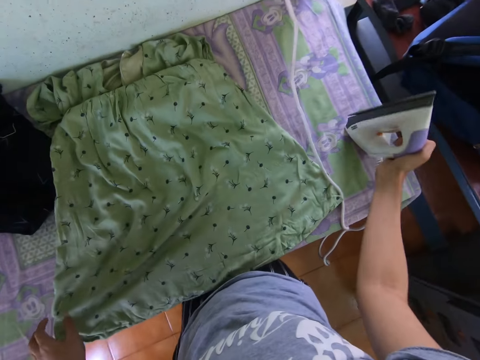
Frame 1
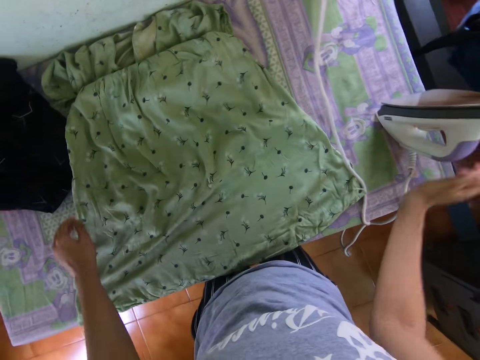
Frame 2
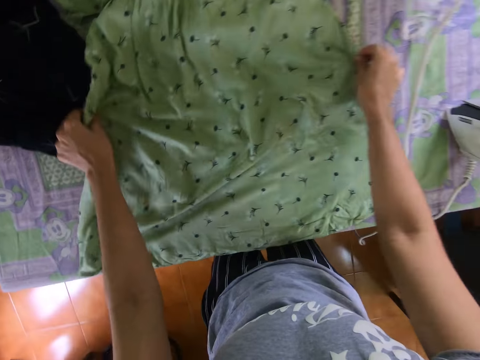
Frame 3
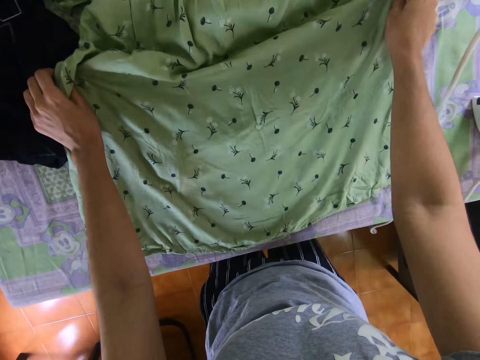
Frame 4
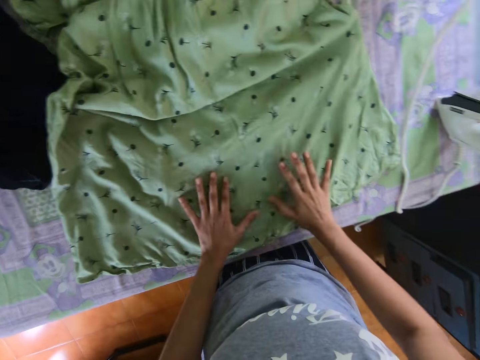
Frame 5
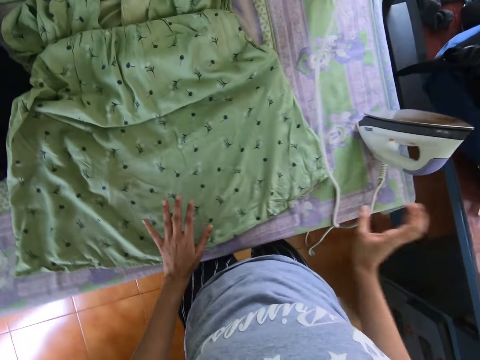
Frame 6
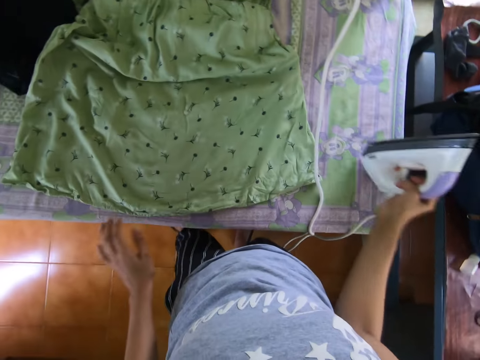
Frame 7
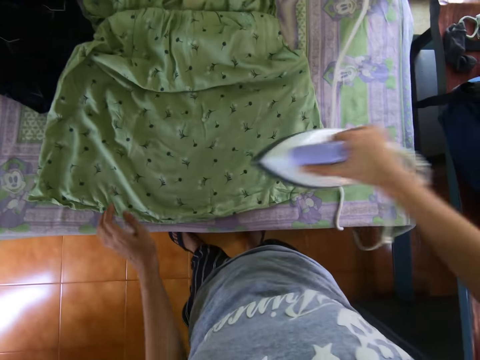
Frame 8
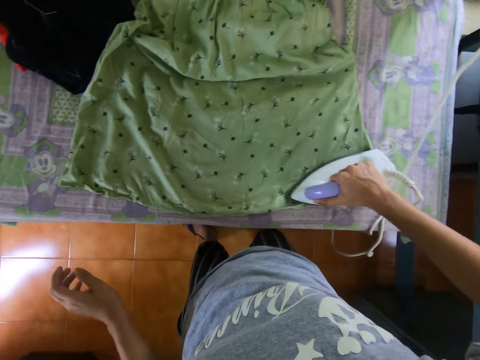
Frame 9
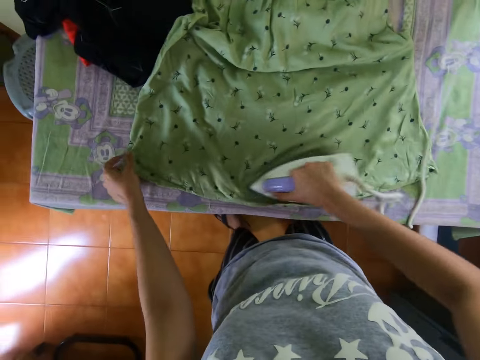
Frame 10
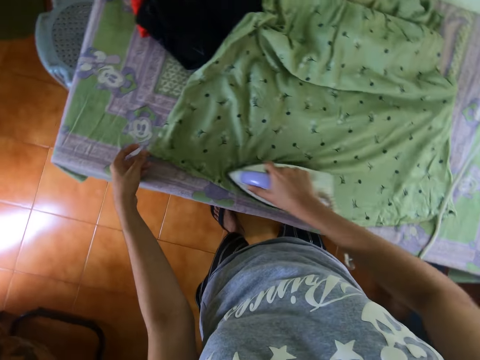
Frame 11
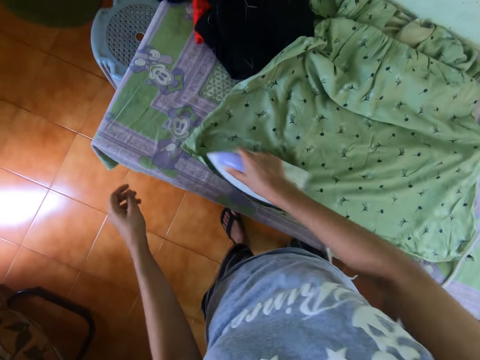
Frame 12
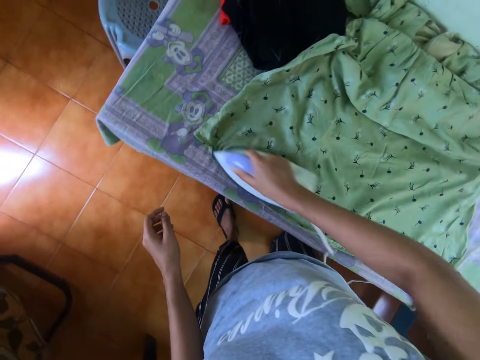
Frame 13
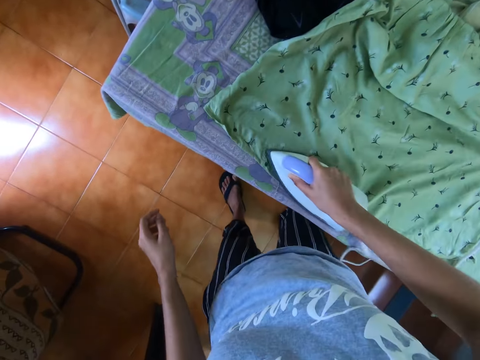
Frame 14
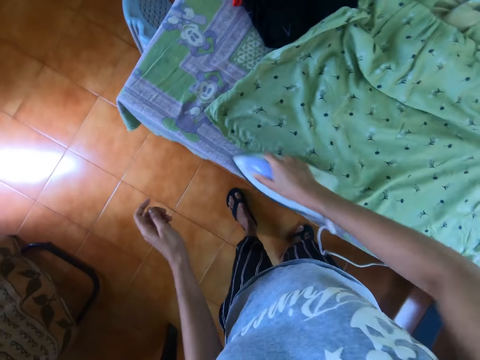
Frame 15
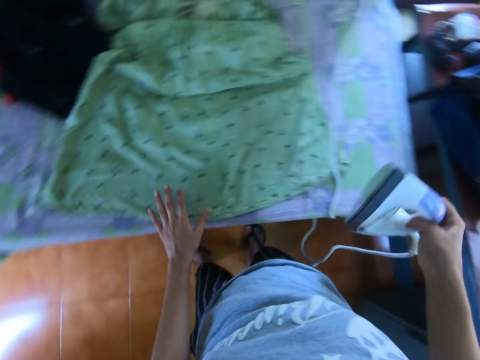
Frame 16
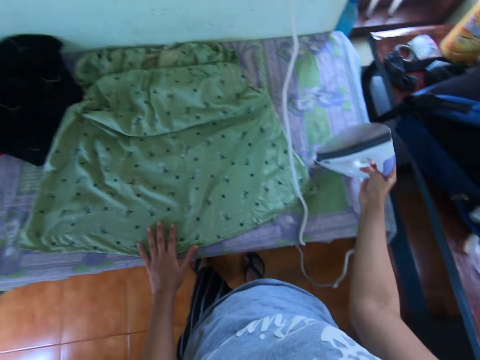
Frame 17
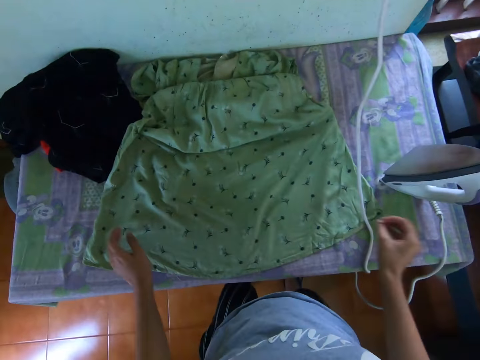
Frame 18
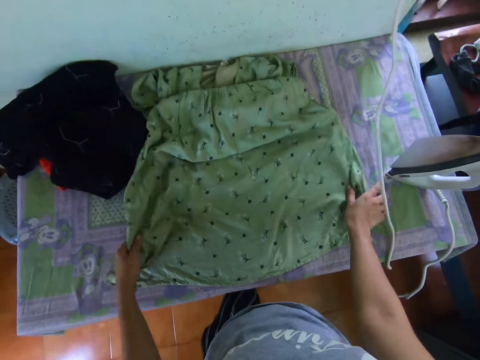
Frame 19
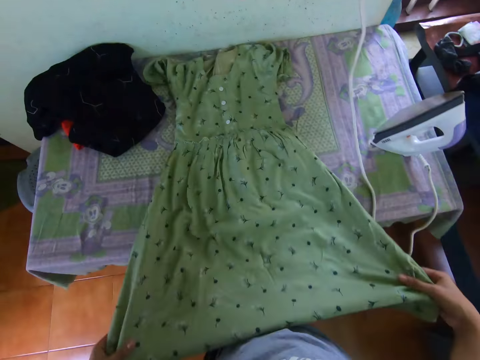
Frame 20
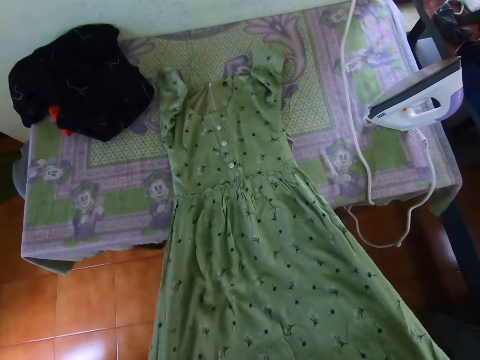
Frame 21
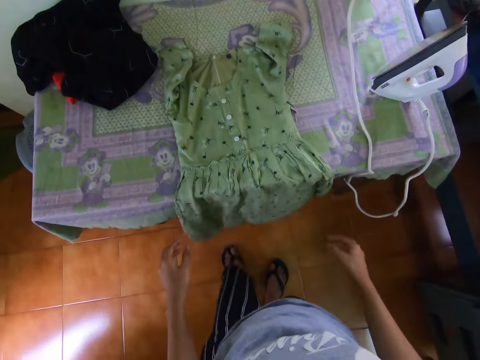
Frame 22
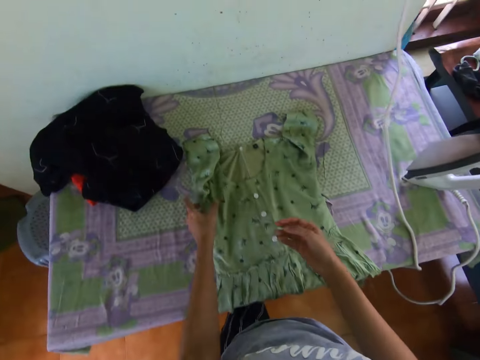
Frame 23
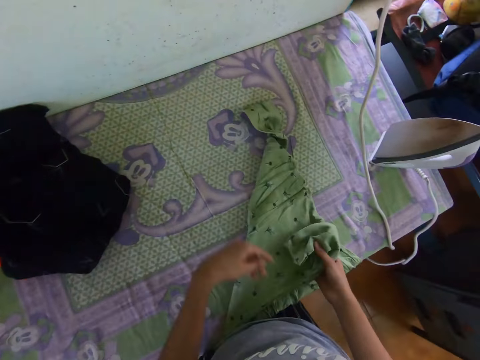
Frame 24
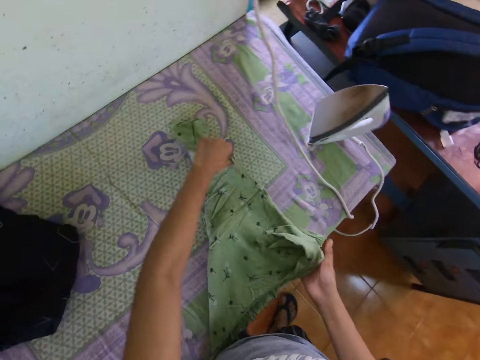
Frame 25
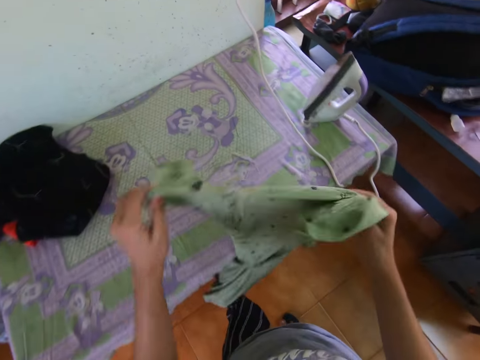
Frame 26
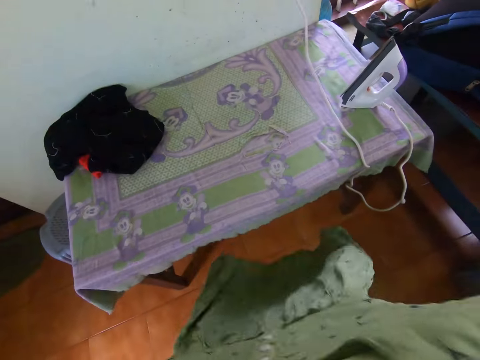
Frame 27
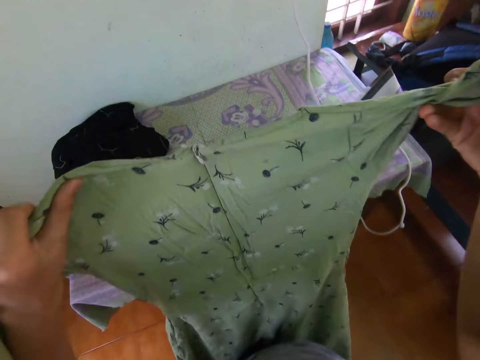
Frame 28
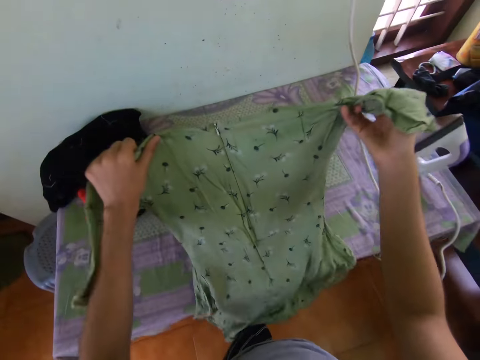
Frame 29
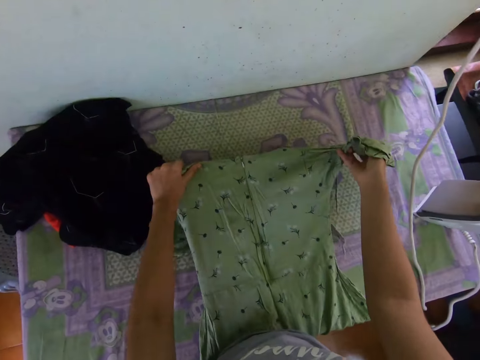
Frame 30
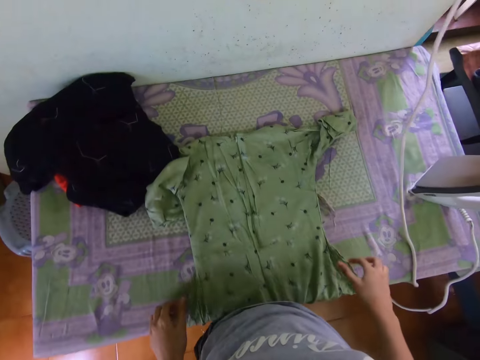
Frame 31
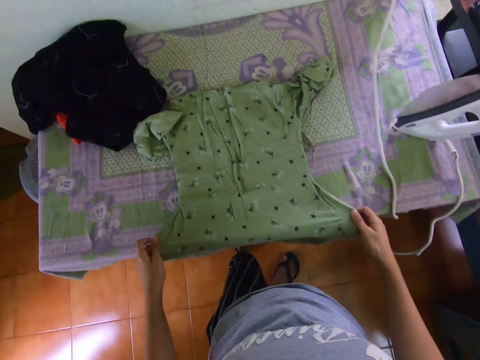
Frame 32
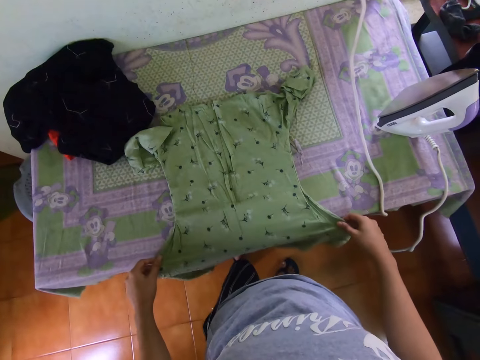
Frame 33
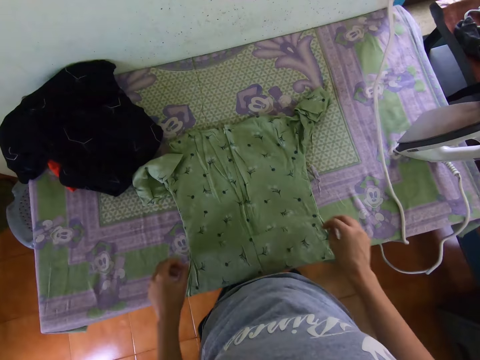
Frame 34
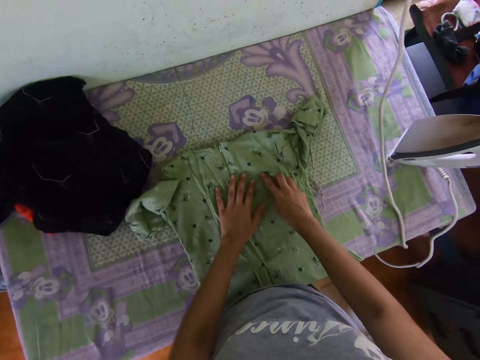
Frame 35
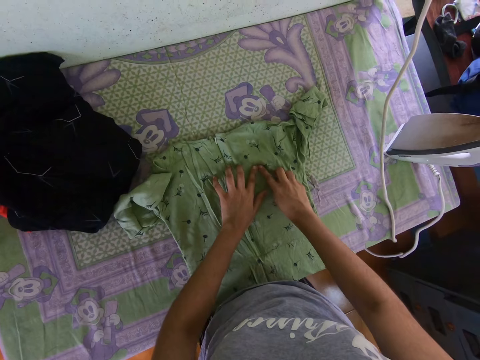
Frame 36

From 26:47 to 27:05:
The camera wearer holds a cloth. They put an iron box or iron on the table. They pick up the cloth, fold the piece of cloth, drop the cloth and touch the cloth. They pick up the iron. They iron the piece of cloth. They touch the cloth, drop the cloth and iron the cloth. They put the iron box on the table. They pick up the cloth. They pull the piece of cloth on the table. They drop the cloth. They pick up the cloth, turn the cloth and fold the piece of cloth. They lift up the piece of cloth. They hold the cloth. They drop the cloth on the table. They stretch the piece of cloth.

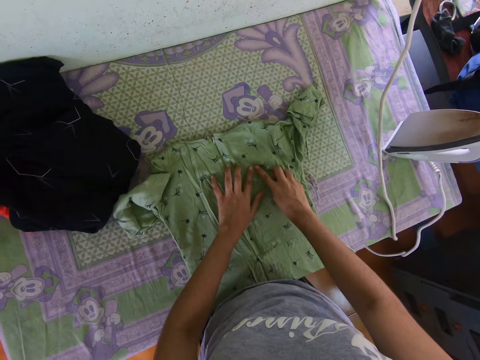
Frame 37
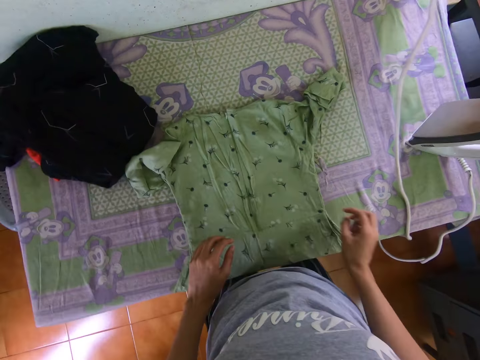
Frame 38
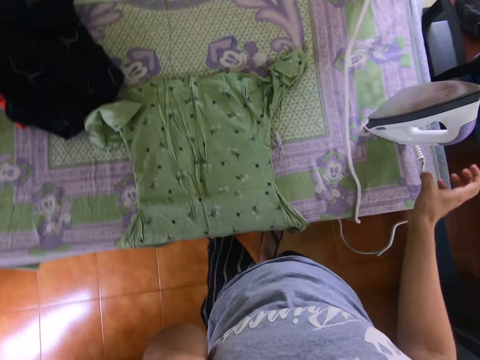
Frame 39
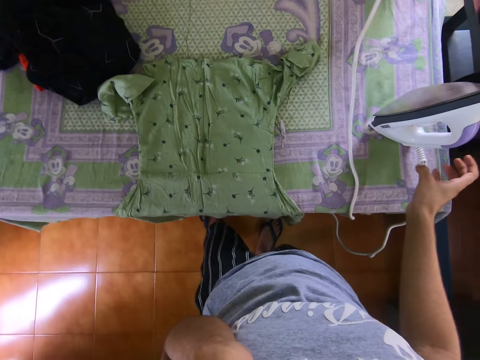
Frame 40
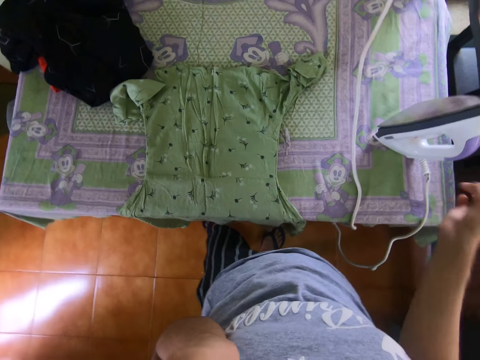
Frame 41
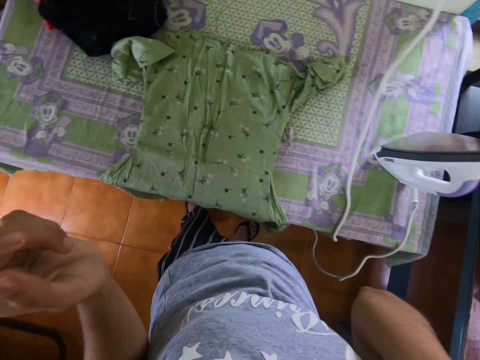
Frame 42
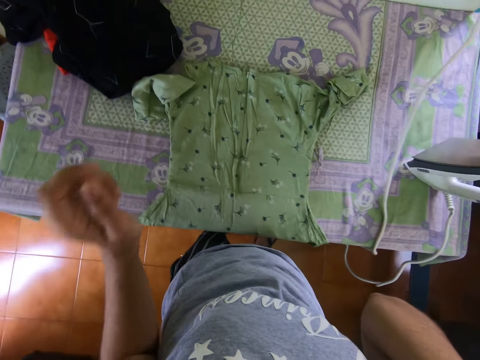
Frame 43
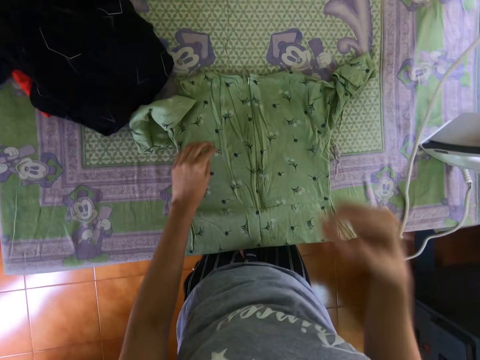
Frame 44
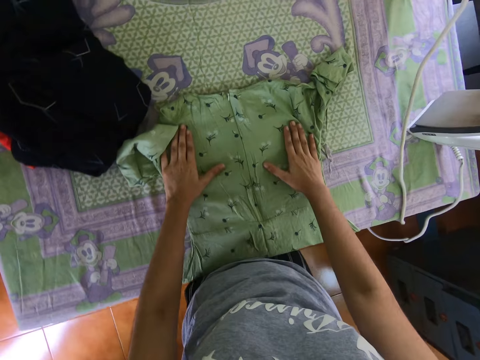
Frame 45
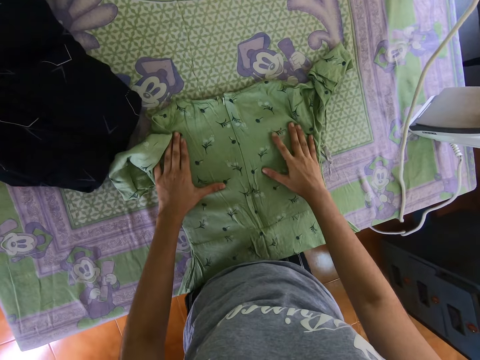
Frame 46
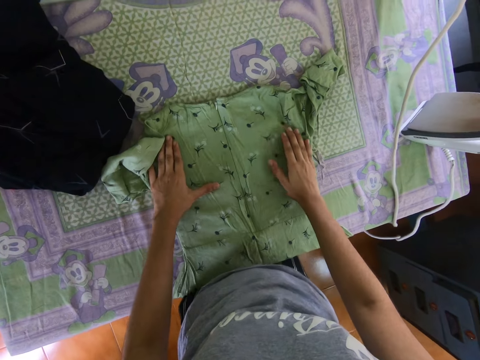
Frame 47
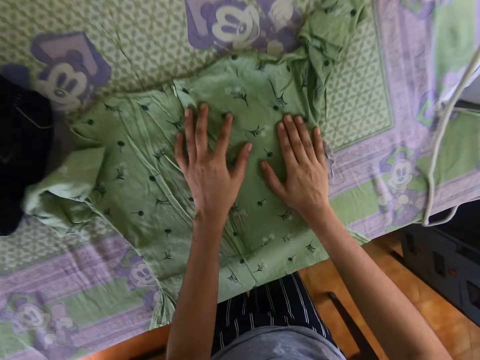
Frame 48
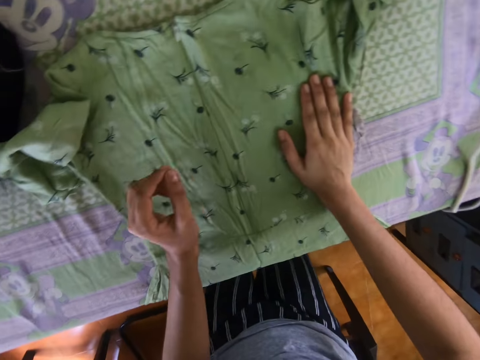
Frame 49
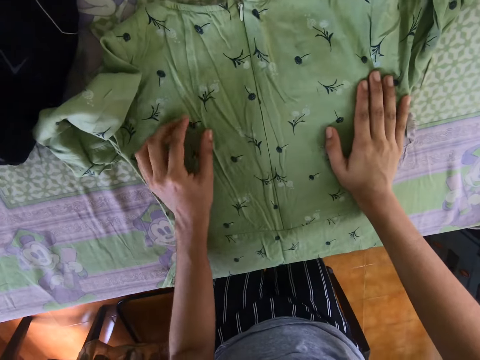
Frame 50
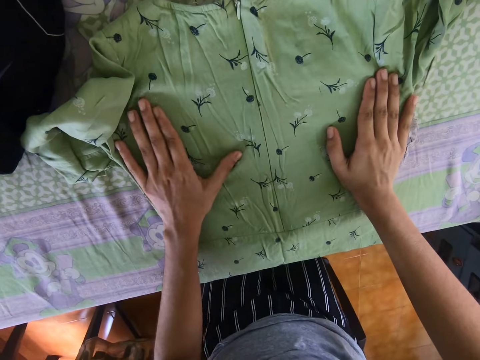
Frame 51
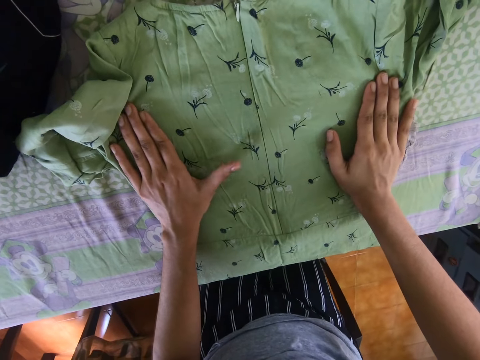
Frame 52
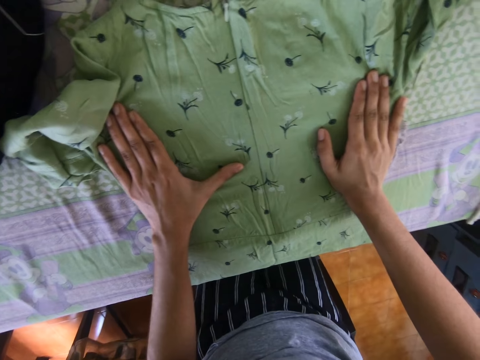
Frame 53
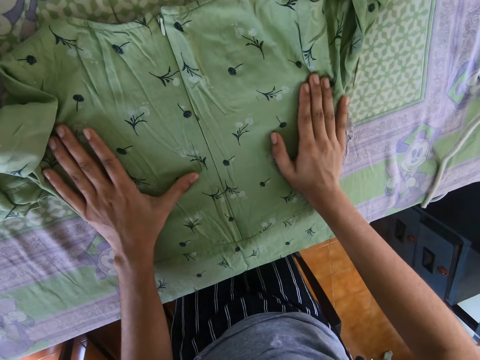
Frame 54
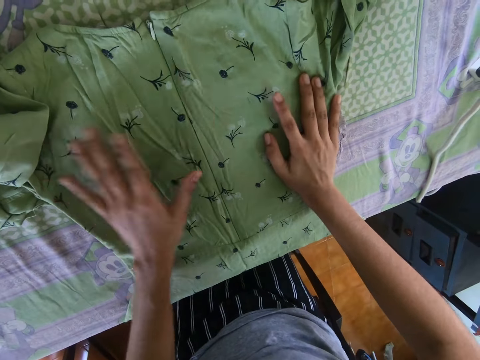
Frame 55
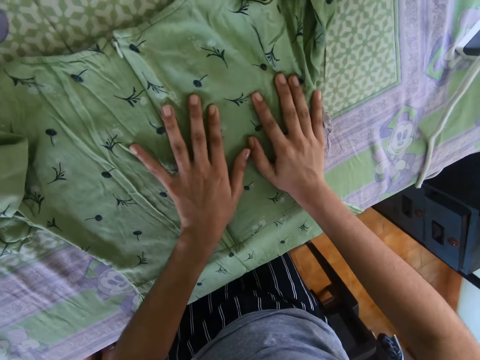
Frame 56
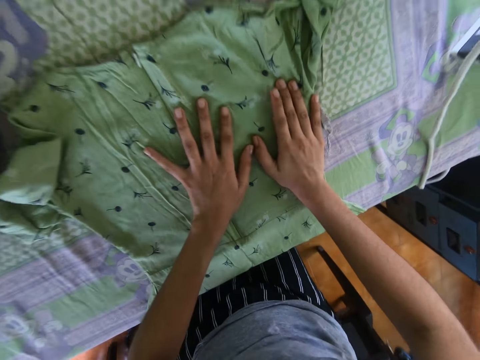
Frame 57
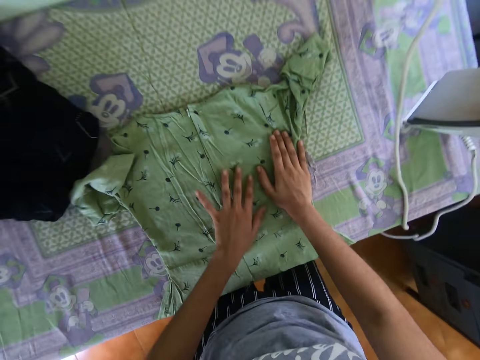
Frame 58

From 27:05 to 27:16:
The camera wearer touches a cloth. He moves his hands, lifts up the hands. He touches the cloth, straightens the piece of cloth with his hand. He stares at the cloth. He touches the cloth.
